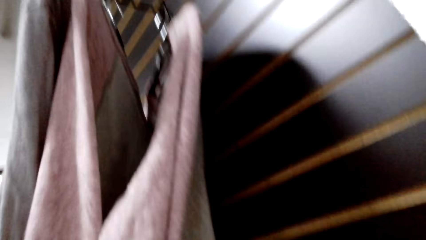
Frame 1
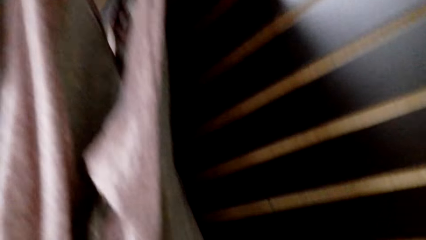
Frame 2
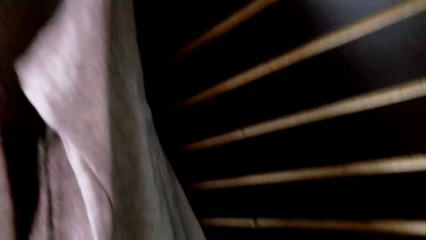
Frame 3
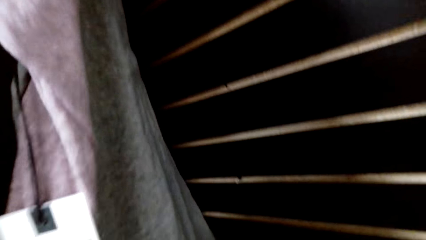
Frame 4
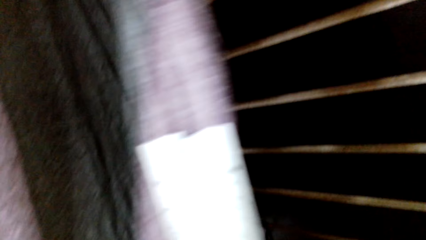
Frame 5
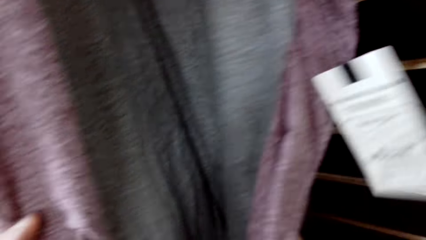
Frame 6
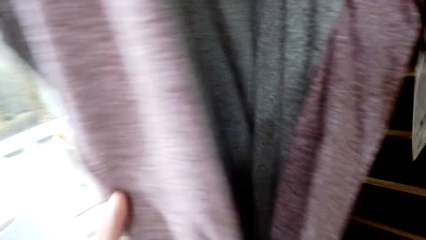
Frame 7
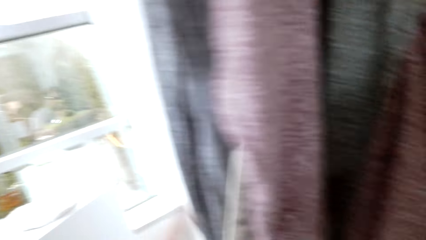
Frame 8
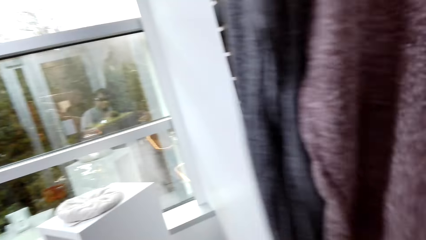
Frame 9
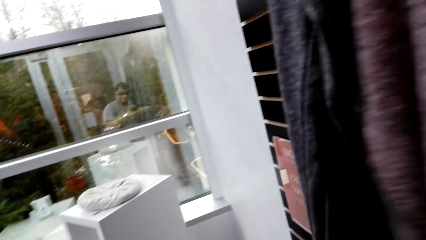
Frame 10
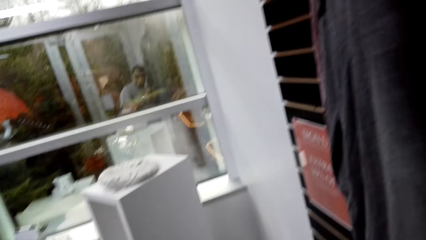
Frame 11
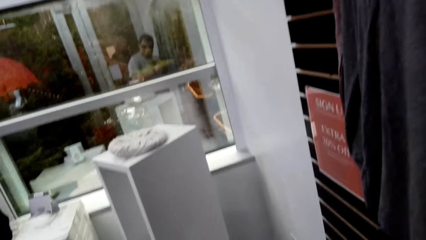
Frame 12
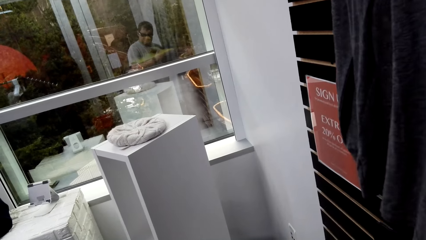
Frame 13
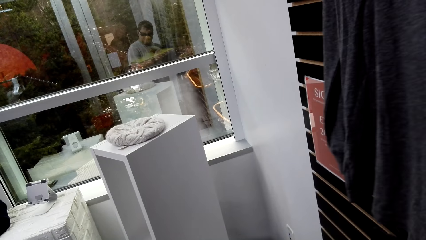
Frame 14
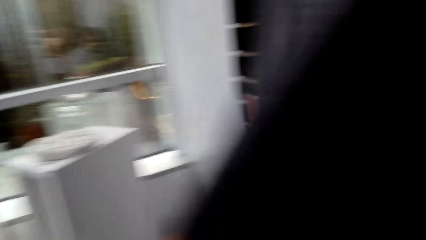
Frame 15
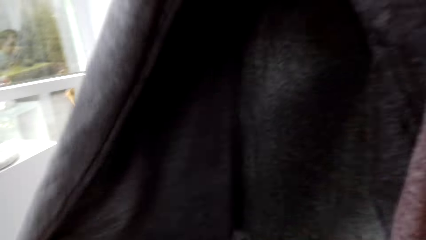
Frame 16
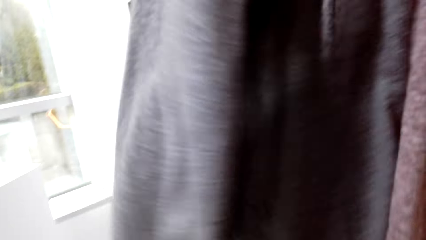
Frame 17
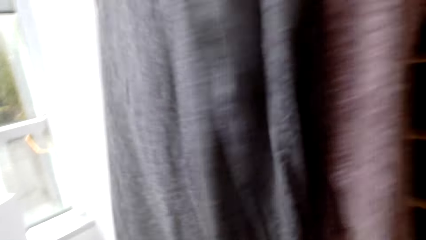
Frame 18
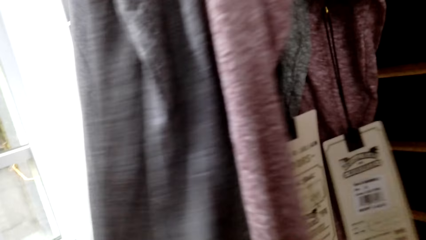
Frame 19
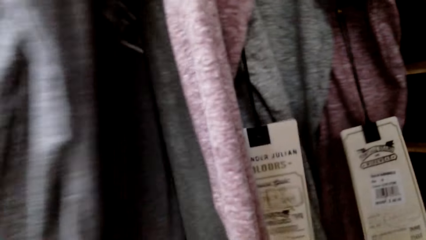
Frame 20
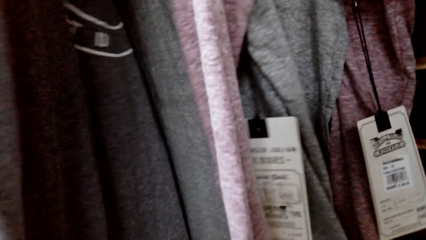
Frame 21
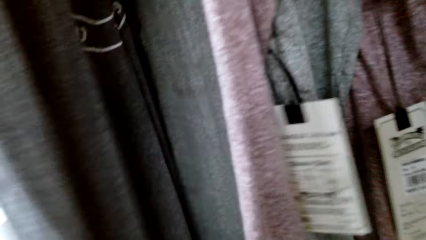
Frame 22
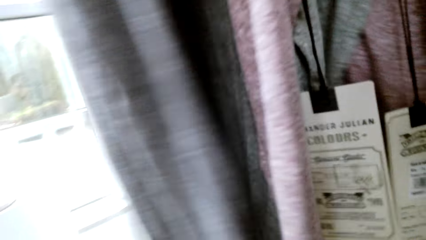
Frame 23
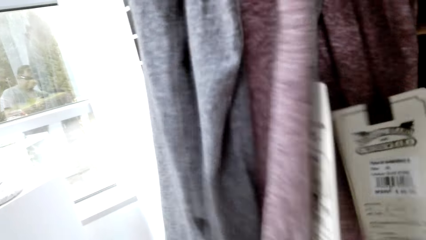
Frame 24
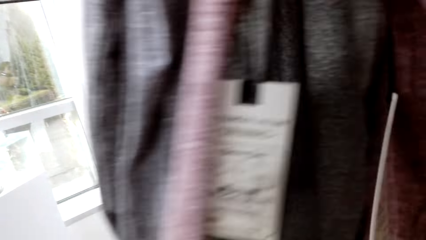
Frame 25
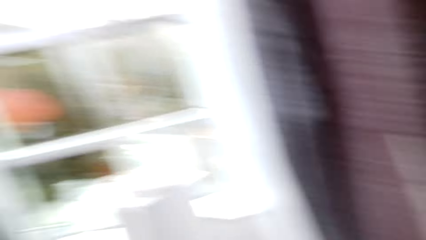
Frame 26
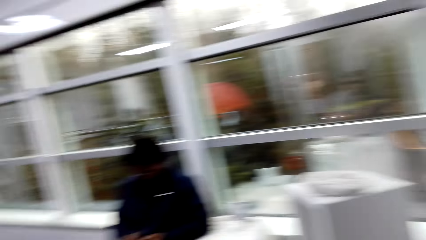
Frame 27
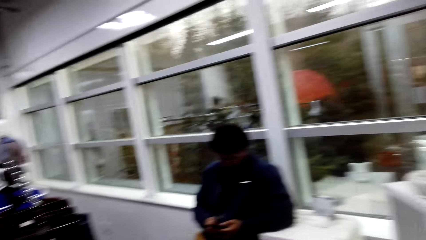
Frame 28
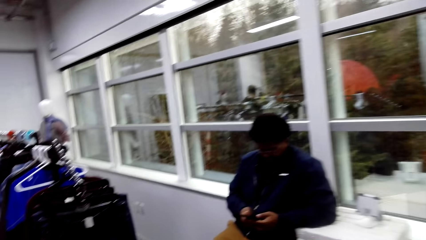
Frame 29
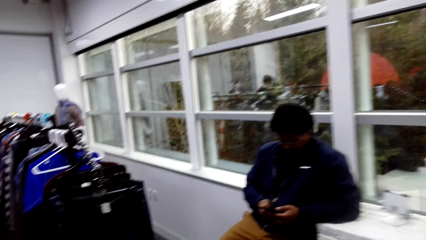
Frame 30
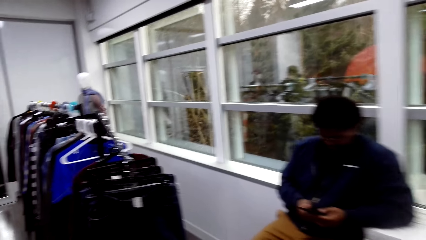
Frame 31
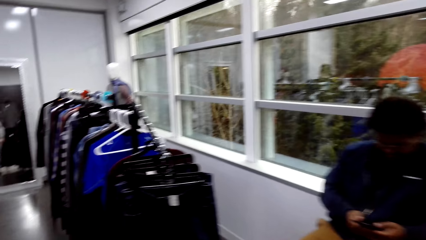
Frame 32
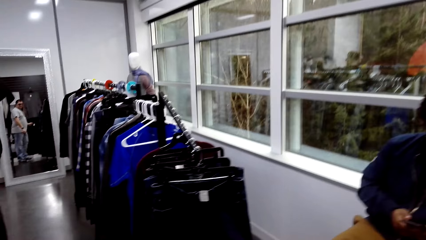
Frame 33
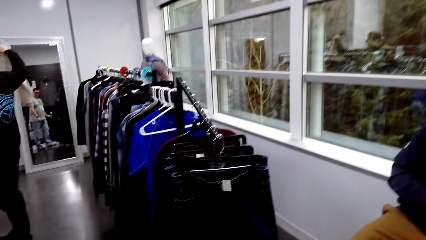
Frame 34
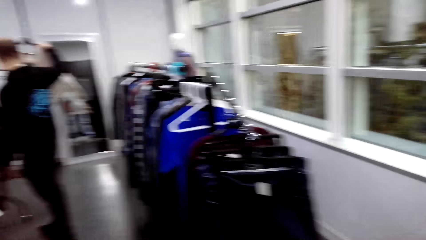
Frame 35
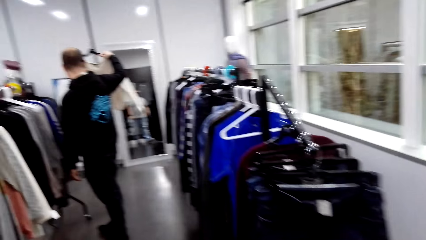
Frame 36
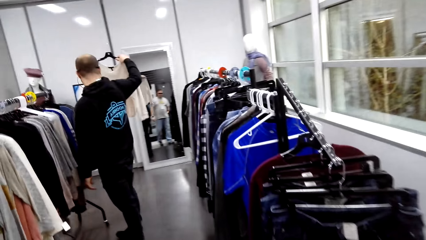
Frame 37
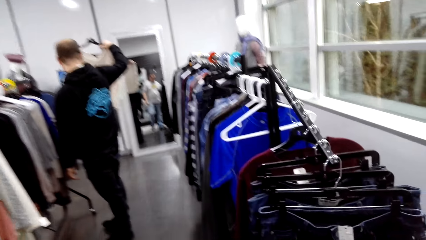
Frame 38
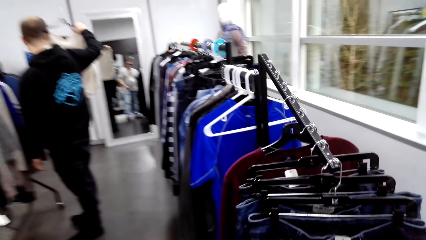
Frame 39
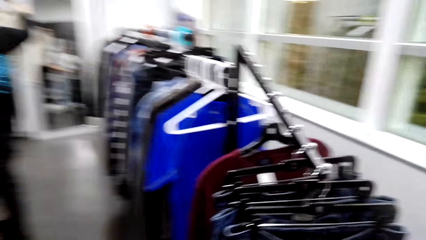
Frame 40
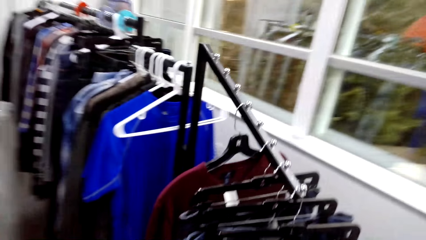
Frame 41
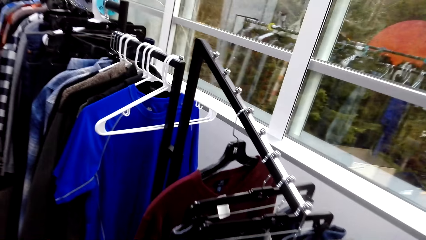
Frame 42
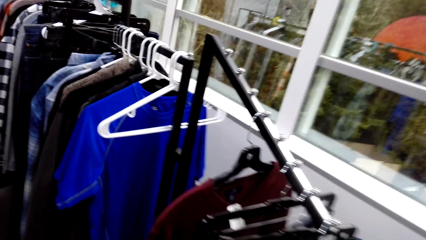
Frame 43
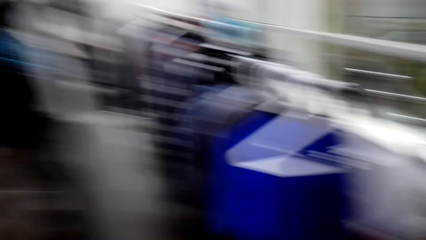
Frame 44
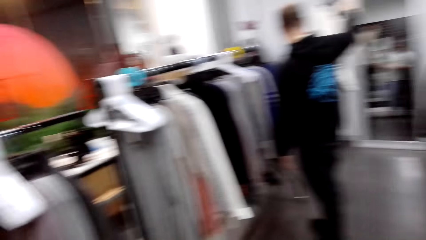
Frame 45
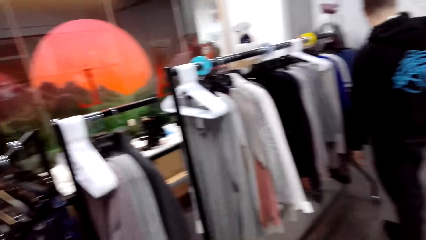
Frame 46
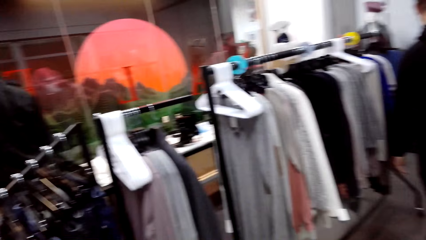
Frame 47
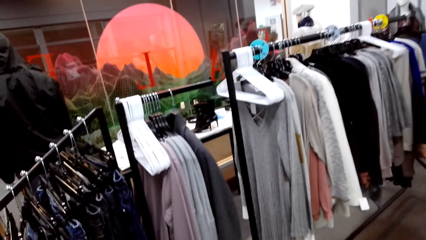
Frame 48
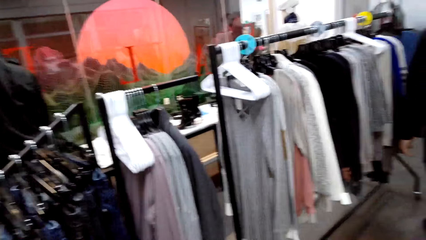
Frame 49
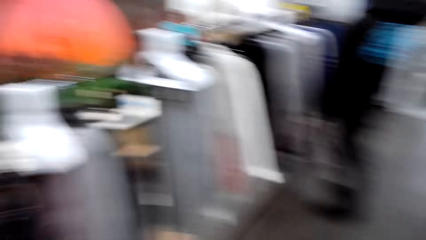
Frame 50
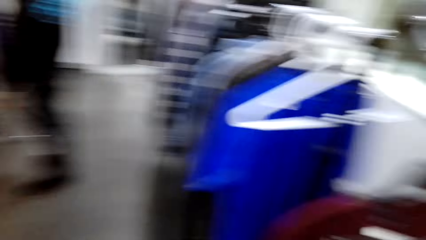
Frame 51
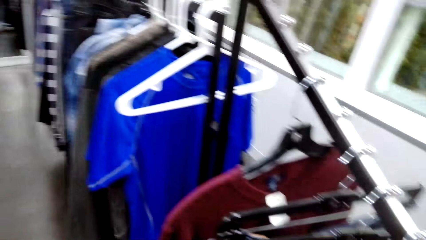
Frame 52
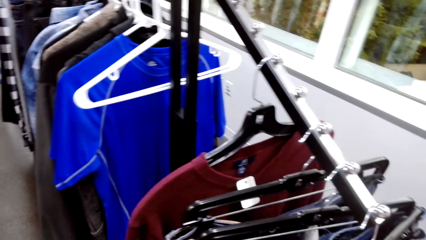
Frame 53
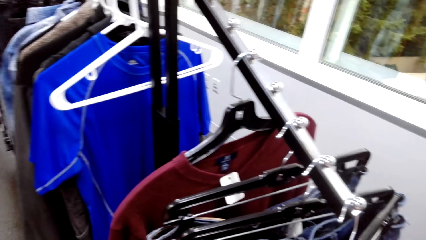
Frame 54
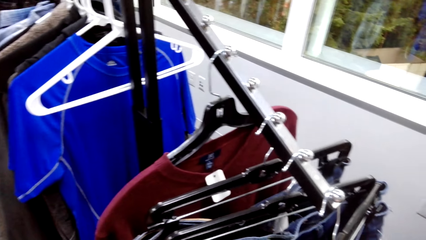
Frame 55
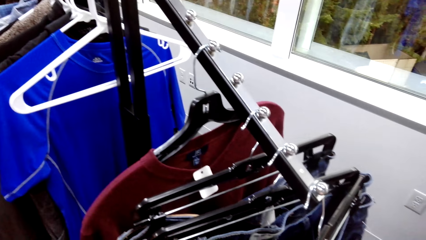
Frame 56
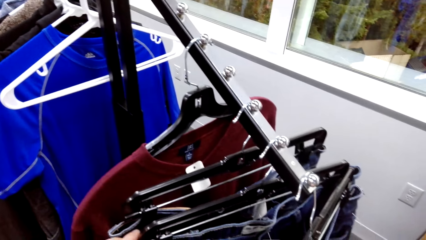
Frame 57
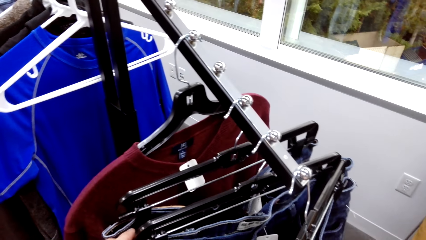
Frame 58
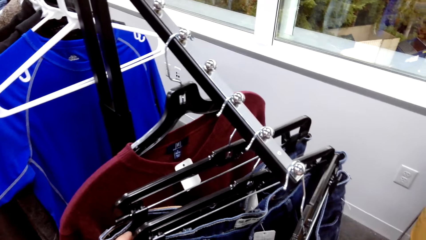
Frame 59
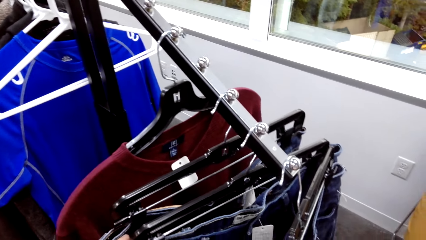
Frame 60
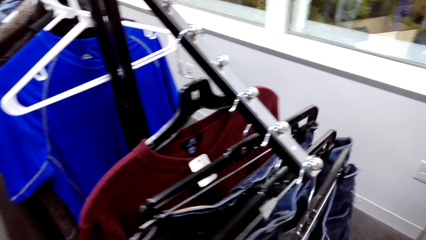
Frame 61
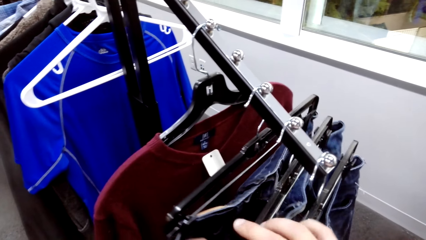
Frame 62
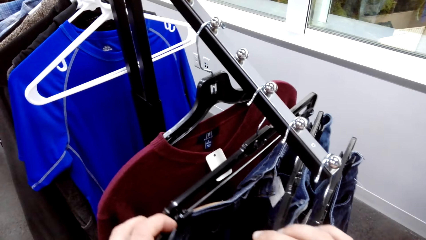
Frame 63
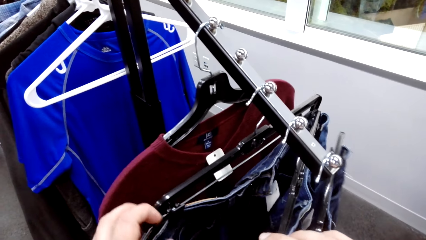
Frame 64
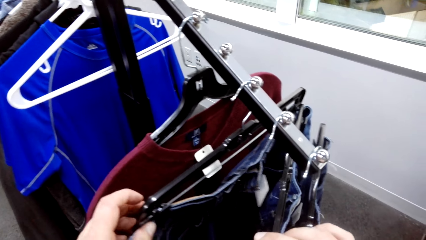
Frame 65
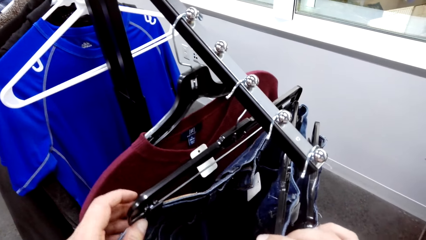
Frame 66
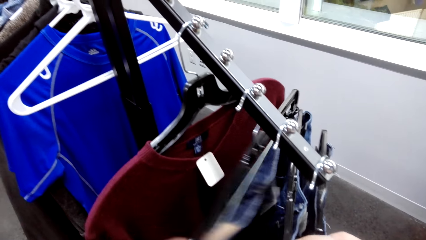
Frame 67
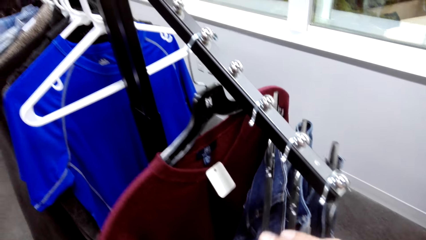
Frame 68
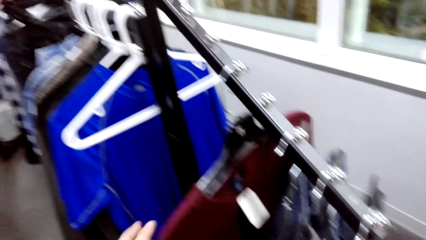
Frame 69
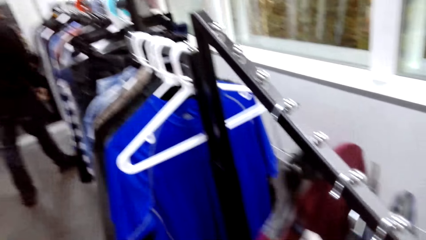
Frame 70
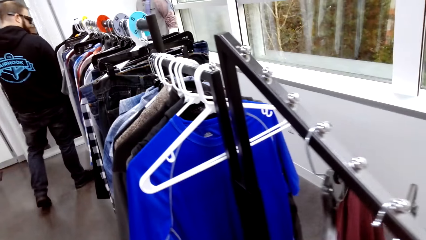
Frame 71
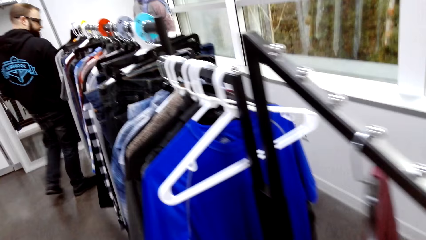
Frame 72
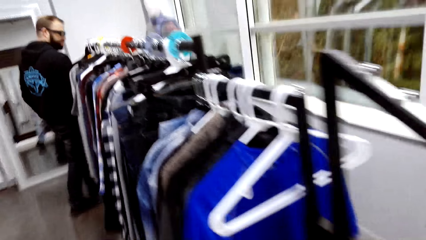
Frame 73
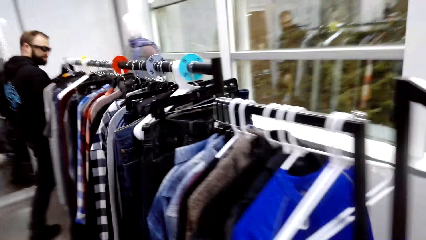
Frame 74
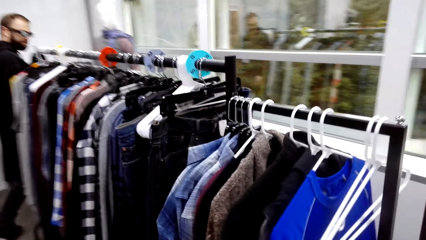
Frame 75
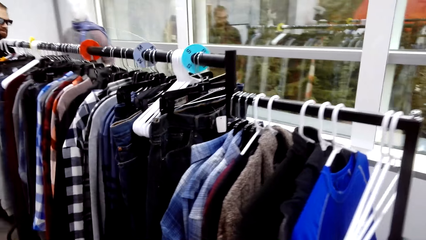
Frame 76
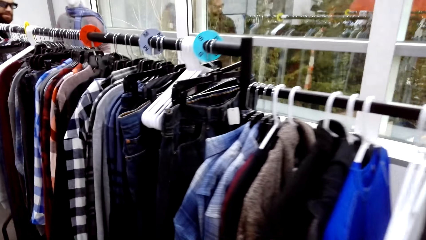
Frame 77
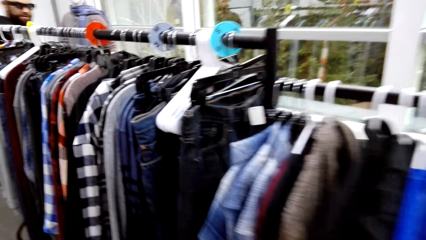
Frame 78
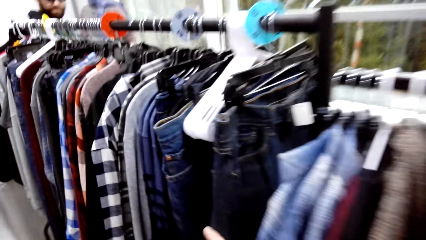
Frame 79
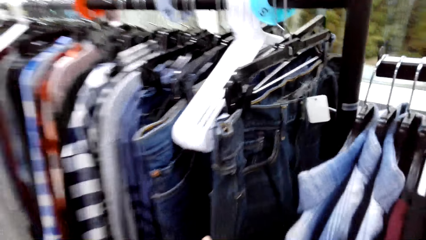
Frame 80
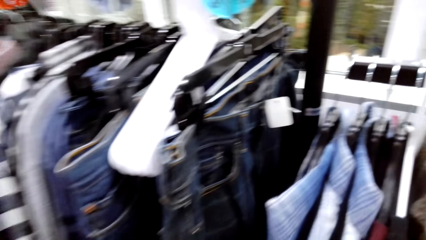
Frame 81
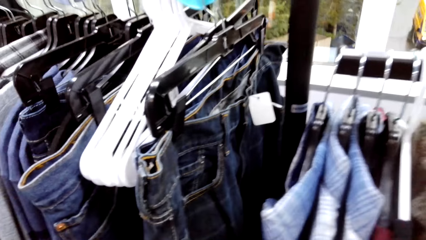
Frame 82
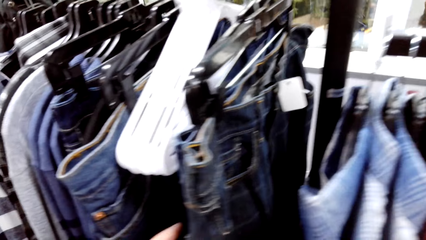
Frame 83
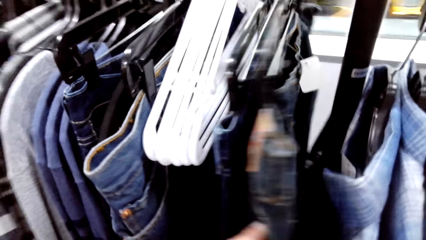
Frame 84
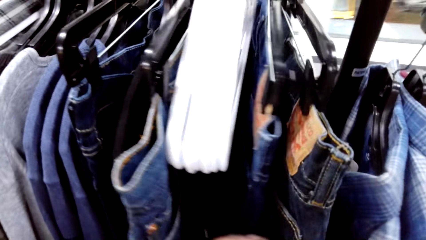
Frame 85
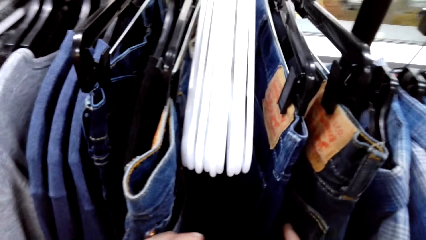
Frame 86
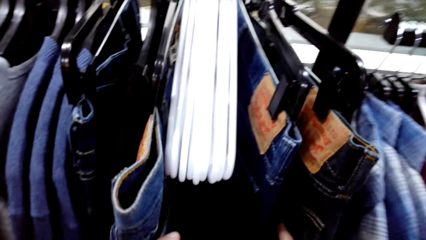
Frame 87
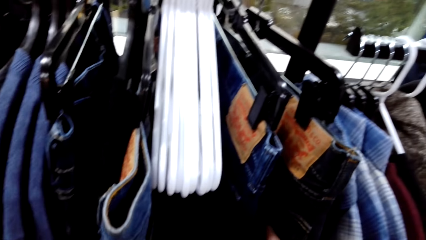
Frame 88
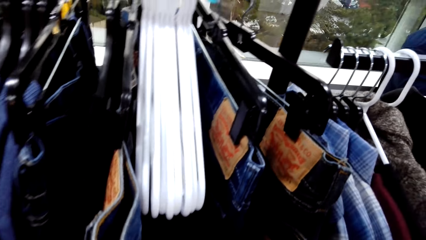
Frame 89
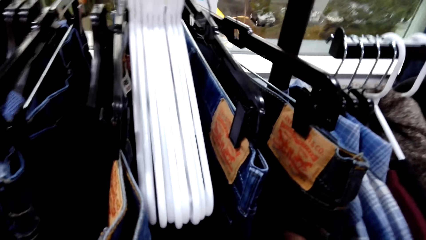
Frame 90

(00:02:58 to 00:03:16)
The camera wearer walks in the boutique room. They look on the clothes. They touch the clothes on the hanger.
